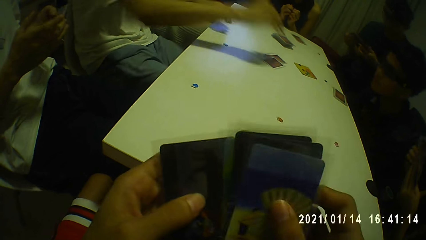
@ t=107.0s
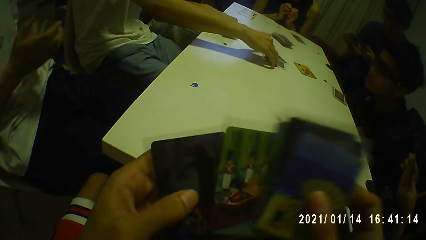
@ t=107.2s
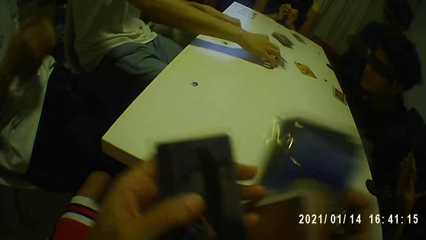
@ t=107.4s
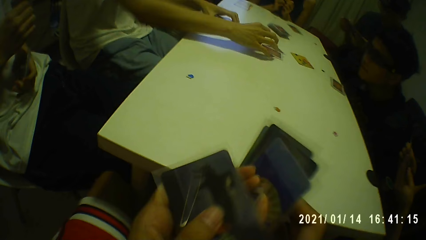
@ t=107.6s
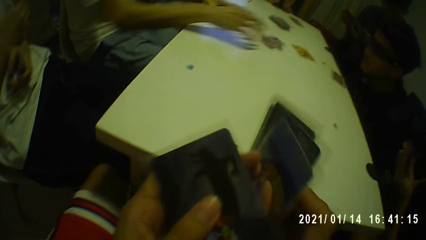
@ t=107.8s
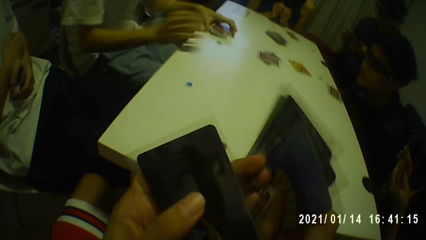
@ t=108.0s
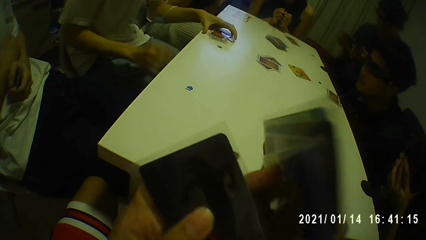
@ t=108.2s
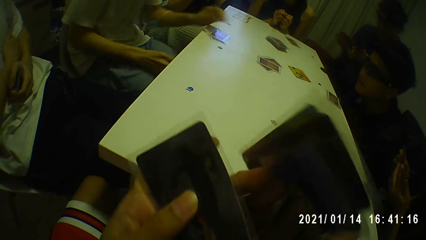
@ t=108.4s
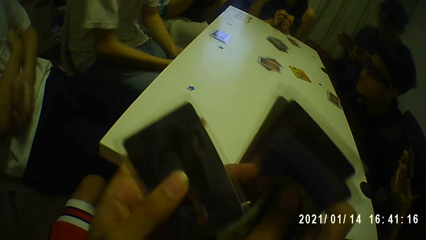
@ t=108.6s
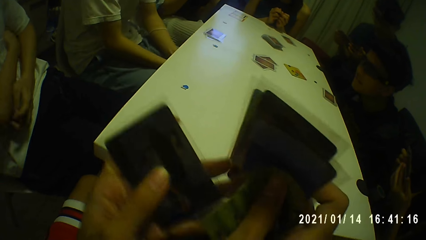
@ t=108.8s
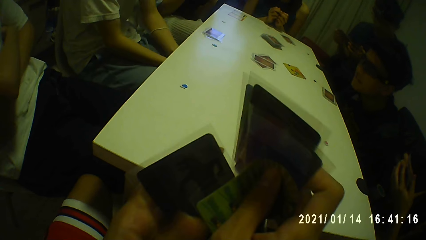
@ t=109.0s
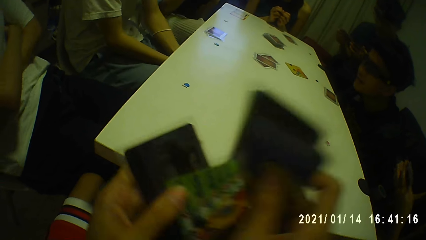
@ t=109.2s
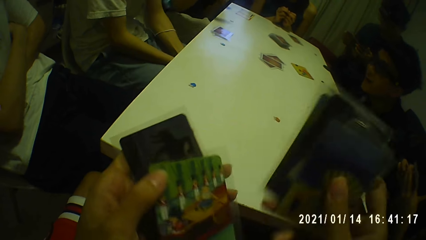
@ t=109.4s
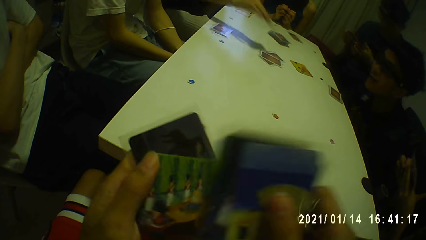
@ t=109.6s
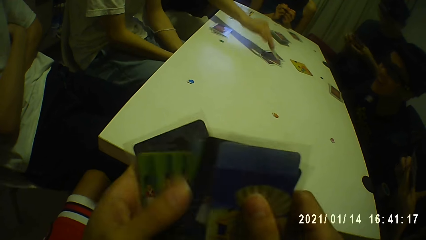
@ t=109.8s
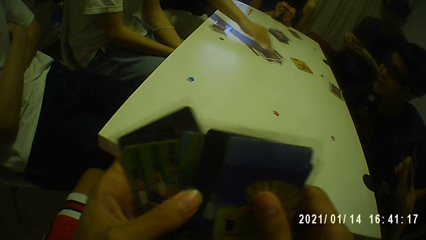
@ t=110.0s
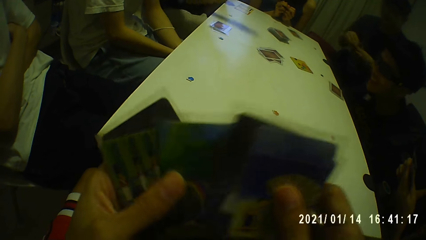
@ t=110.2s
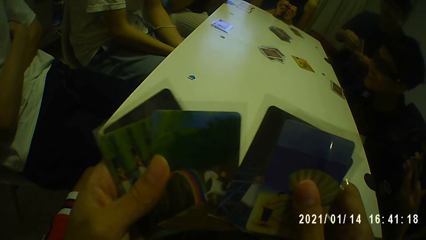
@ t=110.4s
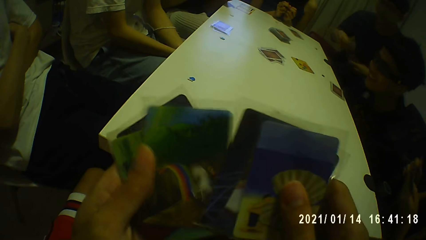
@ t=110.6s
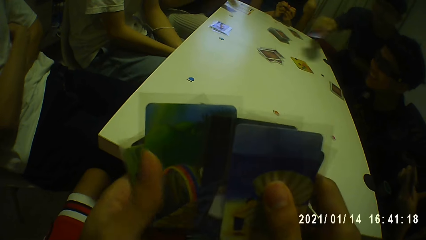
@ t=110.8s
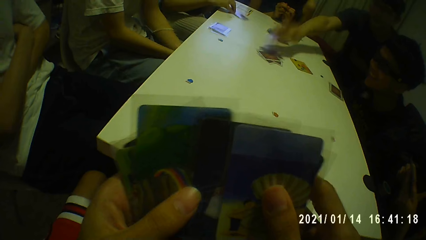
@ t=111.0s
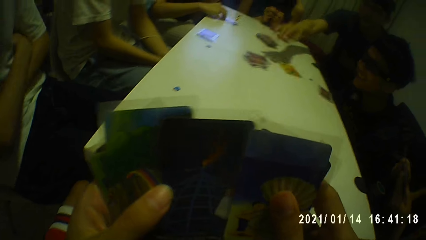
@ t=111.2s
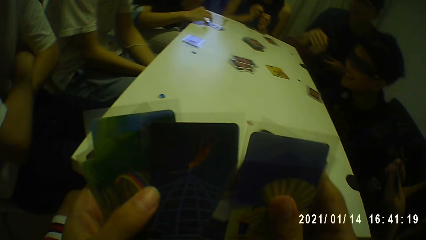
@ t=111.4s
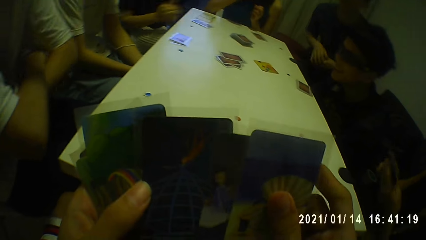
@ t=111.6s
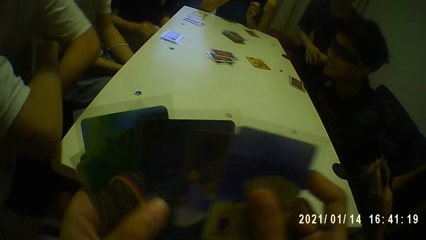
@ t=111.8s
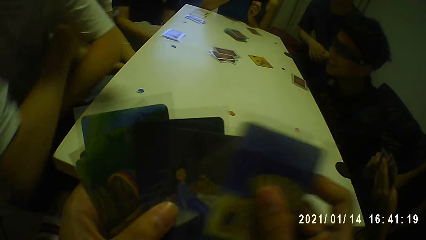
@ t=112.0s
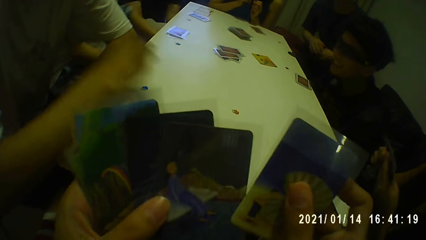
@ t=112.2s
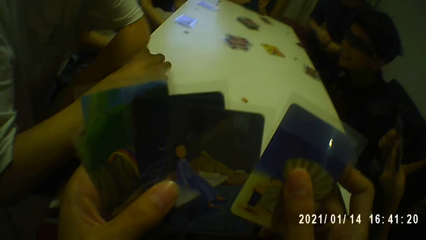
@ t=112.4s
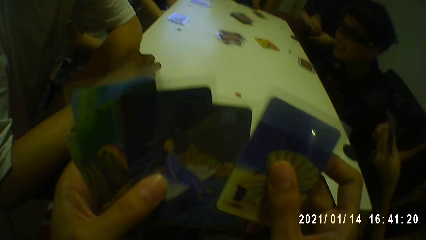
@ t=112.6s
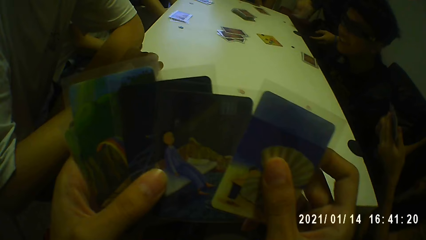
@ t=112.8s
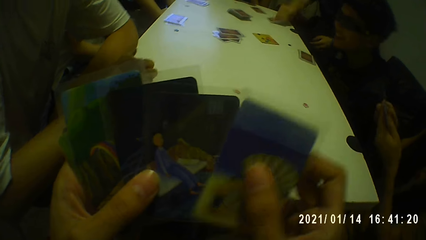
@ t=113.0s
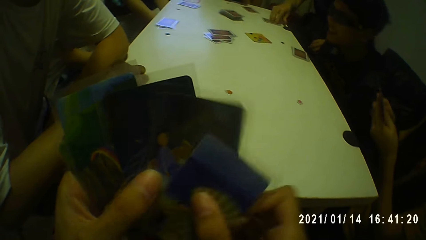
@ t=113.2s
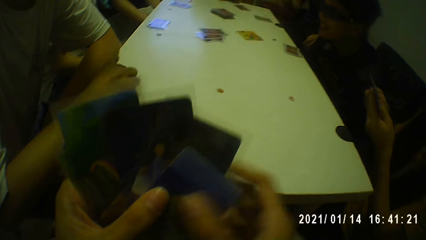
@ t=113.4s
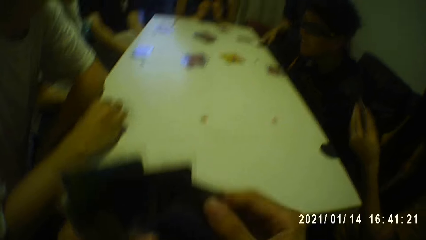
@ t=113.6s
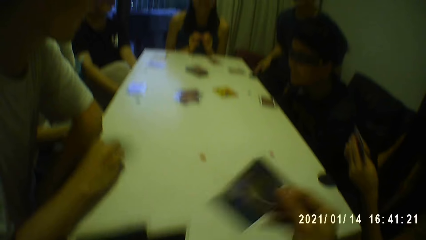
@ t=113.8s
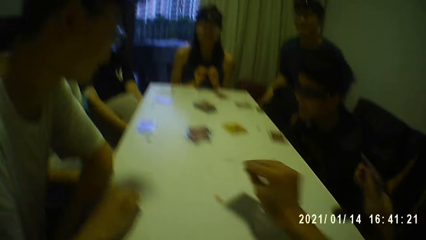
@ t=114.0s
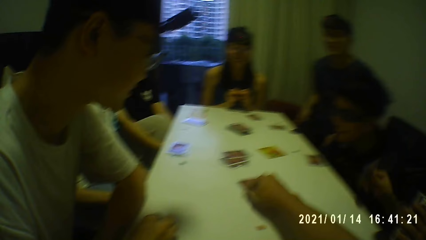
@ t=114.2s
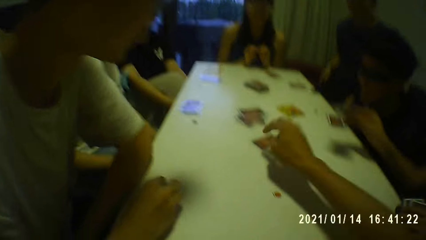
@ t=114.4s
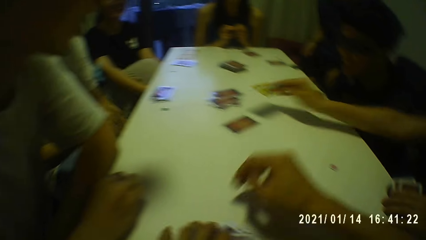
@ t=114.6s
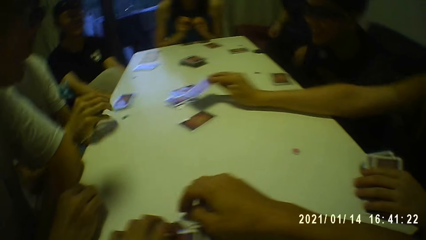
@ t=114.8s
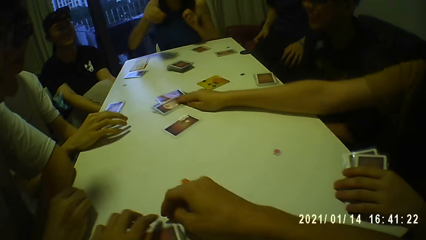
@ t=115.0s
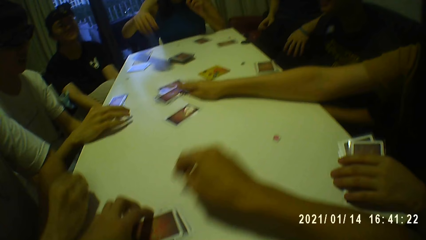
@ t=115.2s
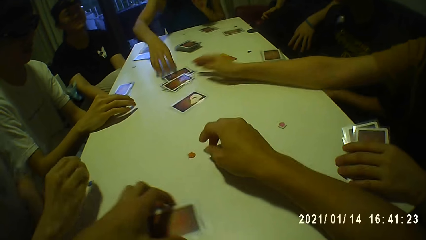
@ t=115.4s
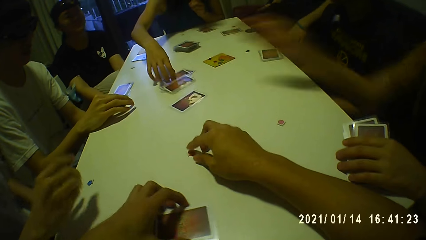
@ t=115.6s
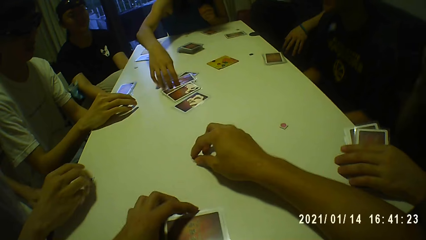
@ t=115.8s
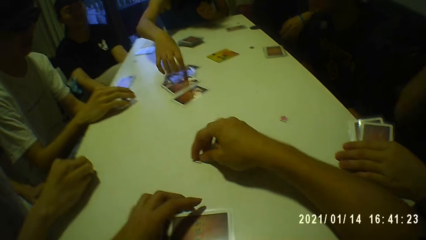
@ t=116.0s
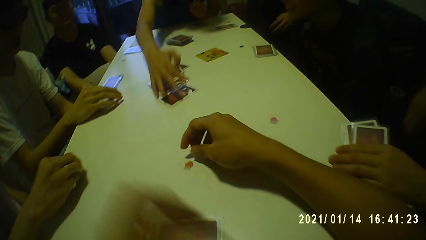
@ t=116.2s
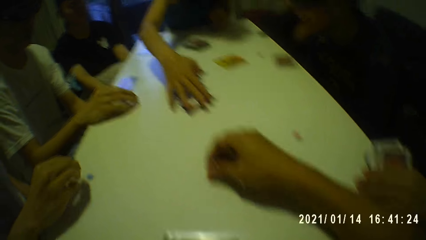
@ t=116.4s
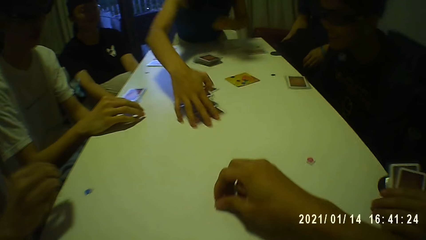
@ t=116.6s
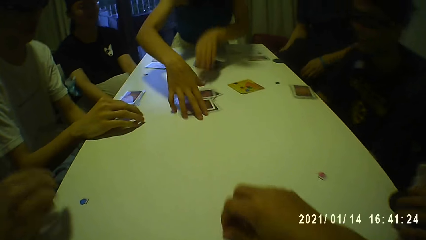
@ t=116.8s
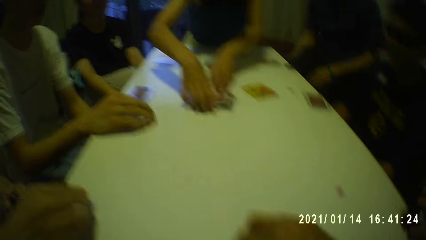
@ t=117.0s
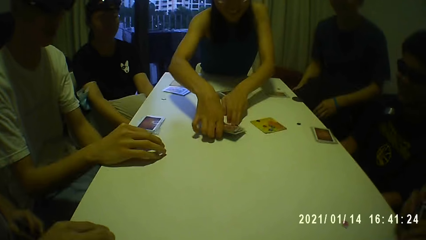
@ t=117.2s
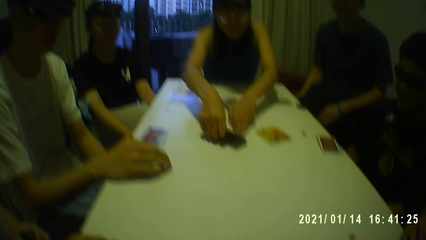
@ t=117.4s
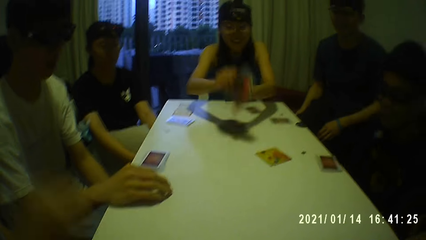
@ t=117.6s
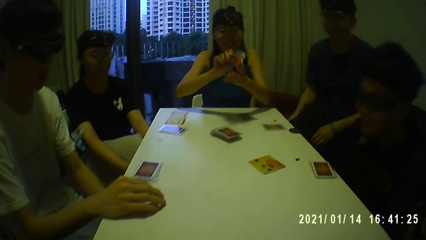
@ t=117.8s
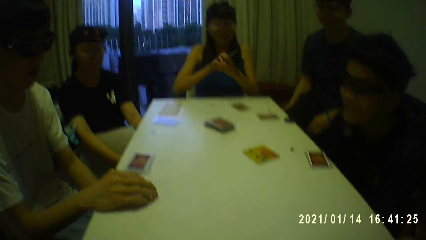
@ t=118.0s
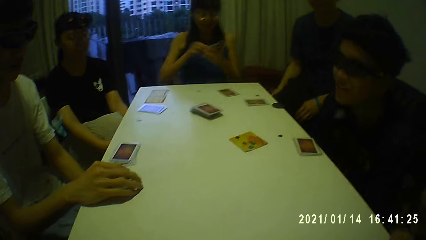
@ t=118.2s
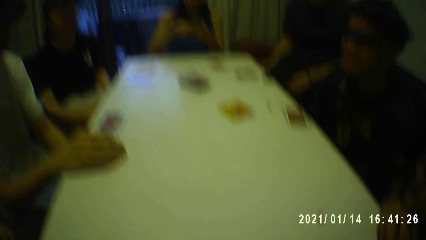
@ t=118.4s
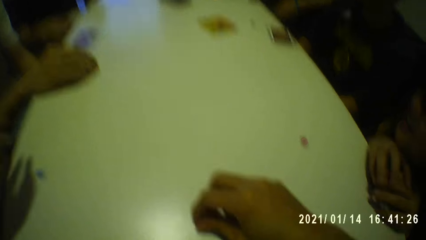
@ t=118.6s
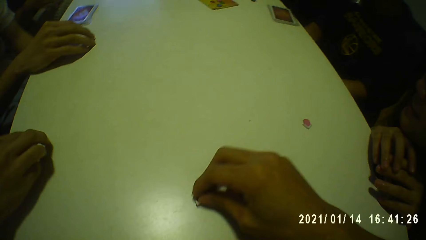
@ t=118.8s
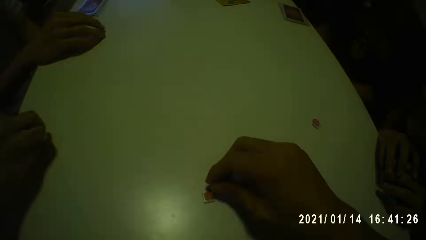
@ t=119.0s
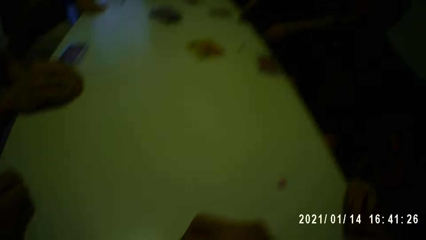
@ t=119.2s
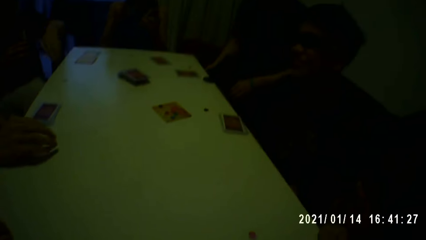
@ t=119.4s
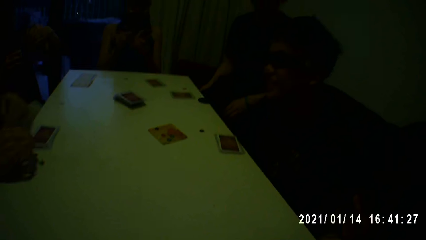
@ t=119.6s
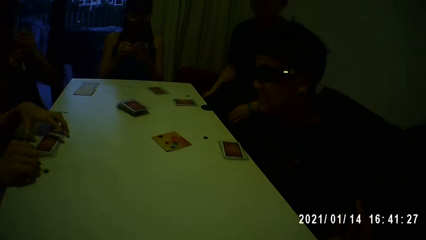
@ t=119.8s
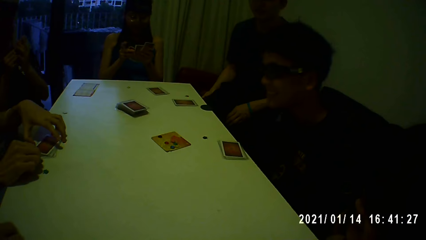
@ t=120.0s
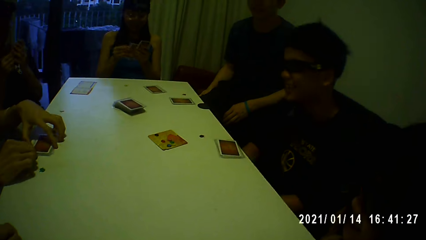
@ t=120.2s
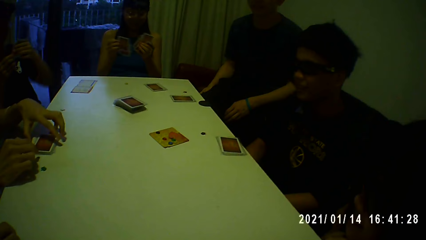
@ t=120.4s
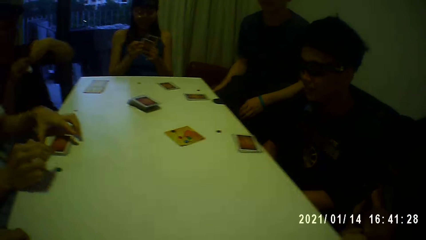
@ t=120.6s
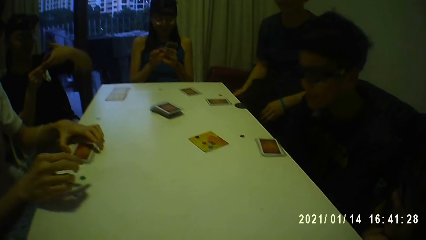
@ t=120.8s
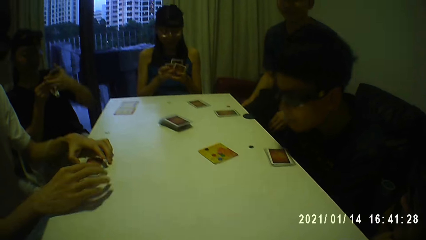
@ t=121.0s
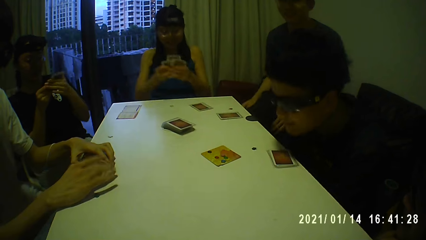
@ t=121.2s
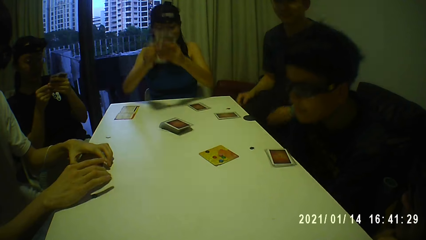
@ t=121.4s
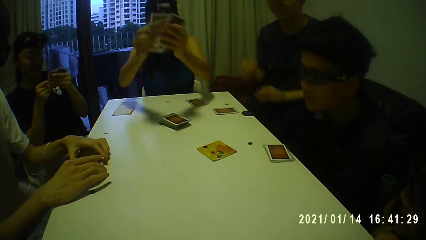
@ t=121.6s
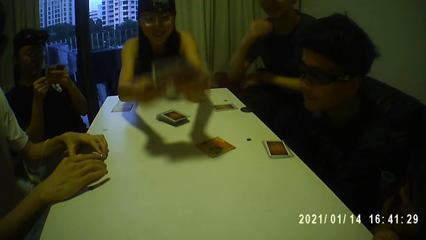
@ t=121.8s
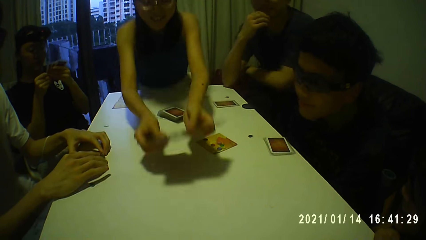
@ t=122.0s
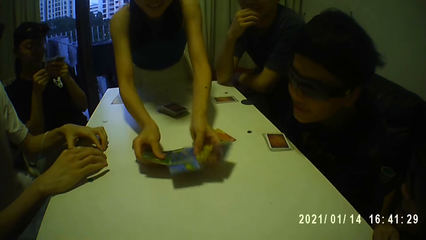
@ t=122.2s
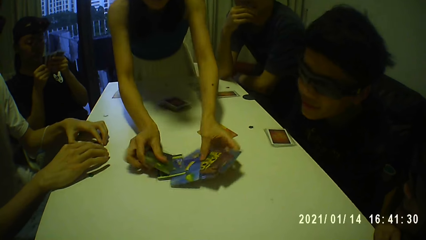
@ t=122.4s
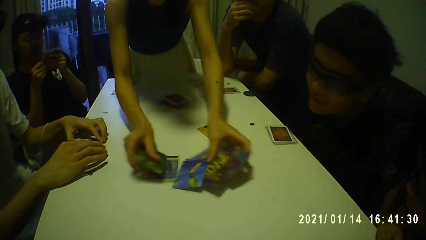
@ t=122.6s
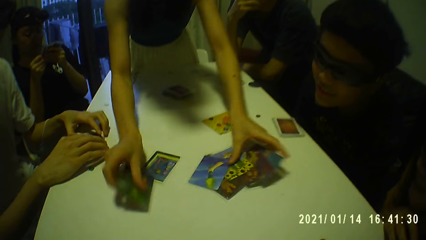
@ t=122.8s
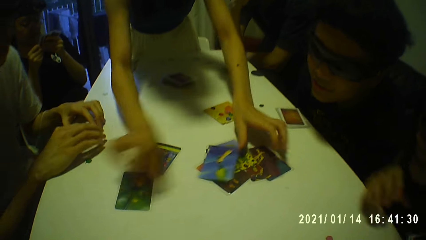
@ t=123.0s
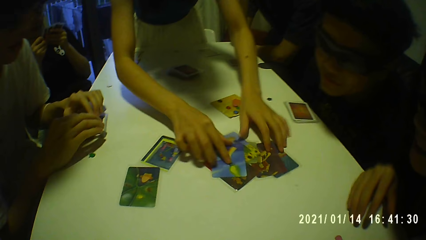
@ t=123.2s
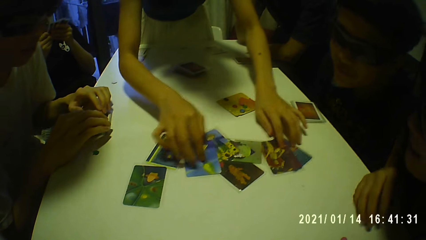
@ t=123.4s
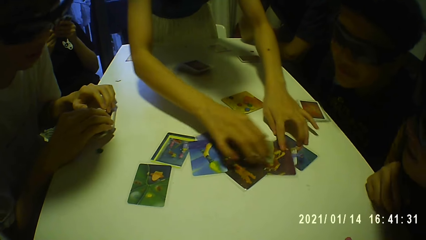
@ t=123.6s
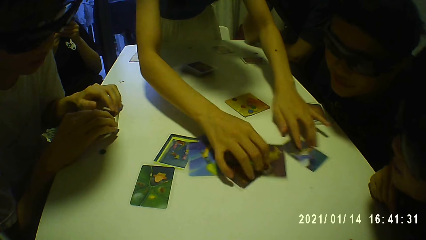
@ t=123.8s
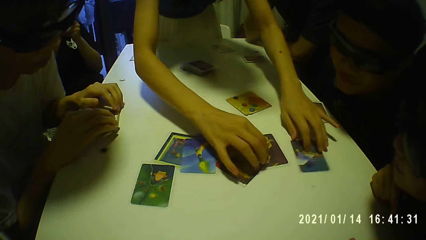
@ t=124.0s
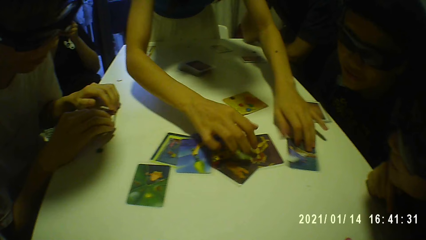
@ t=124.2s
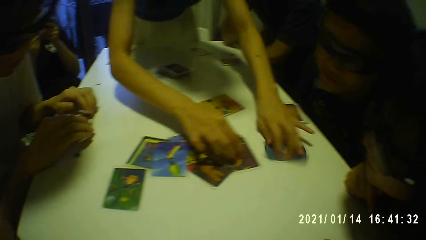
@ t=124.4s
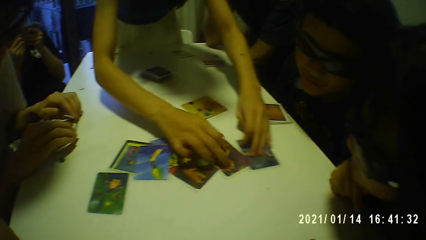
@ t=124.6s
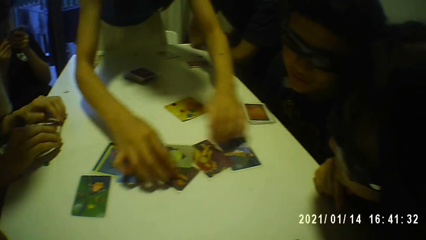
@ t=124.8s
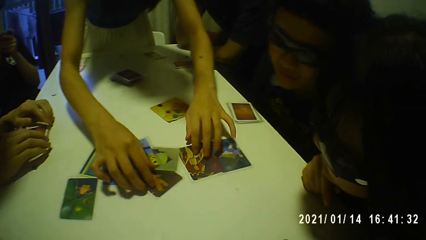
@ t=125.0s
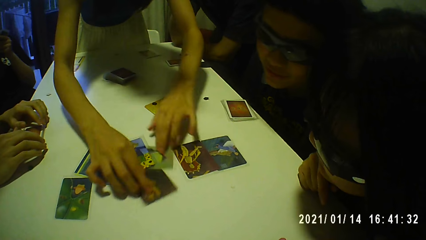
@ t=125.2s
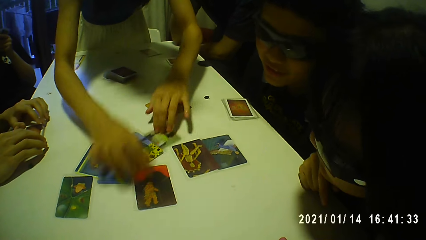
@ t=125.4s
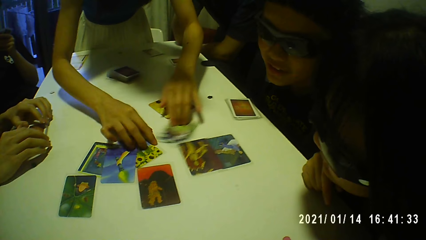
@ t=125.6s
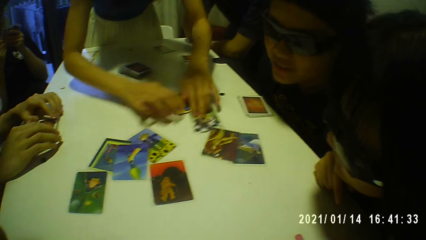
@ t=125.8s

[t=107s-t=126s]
The camera wearer removes a card from the cards in his left hand with his right hand. He puts the card on the table with his right hand. He adjusts the red small plastic on the table with his right hand. He collects the cards on the table. A person puts the card on the table.
